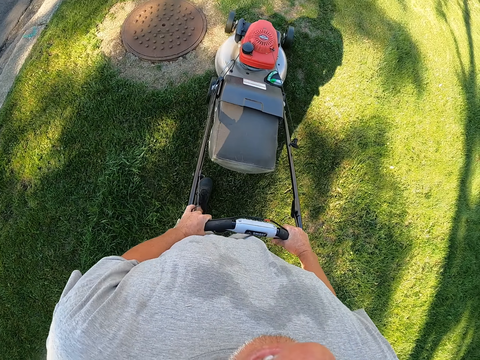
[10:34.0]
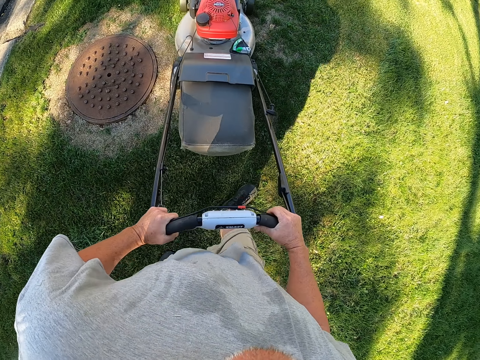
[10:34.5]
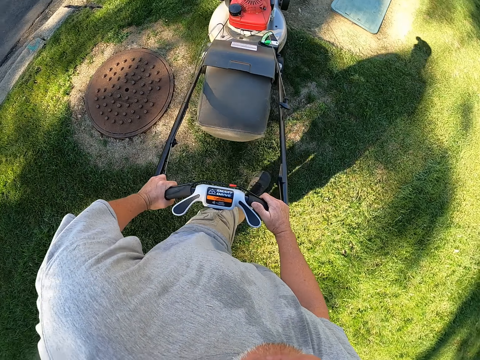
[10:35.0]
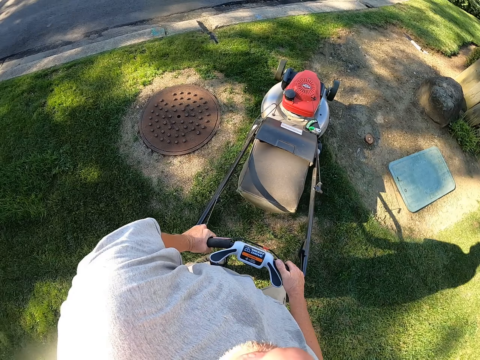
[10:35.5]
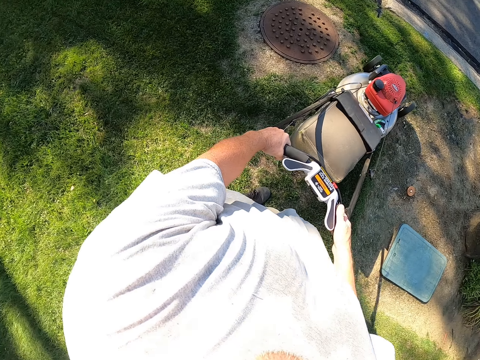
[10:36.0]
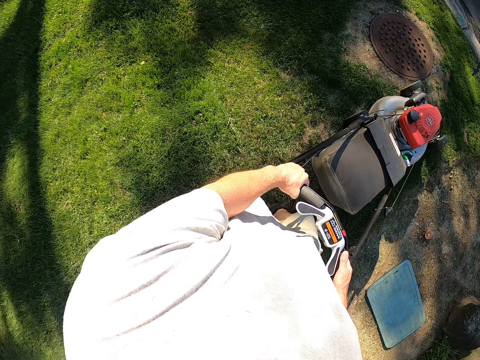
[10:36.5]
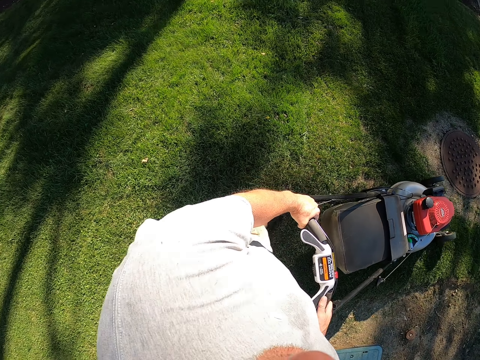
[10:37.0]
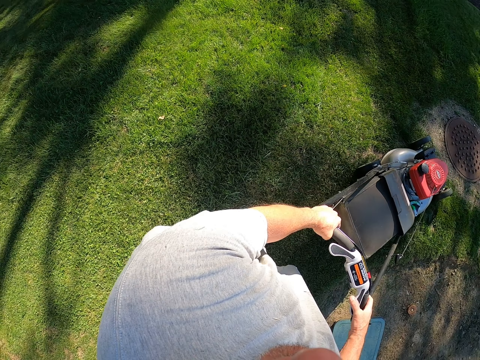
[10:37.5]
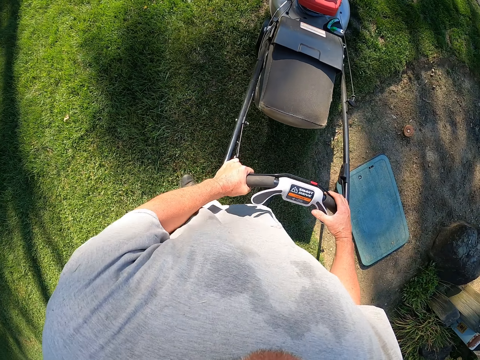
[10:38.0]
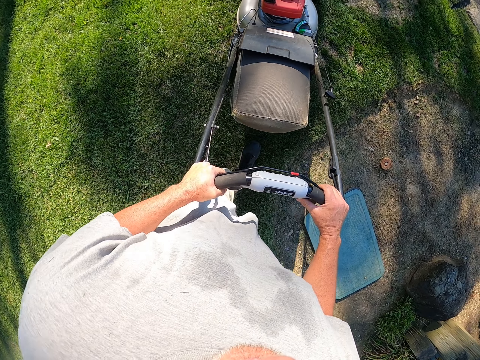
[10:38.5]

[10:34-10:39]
The camera wearer changes direction.

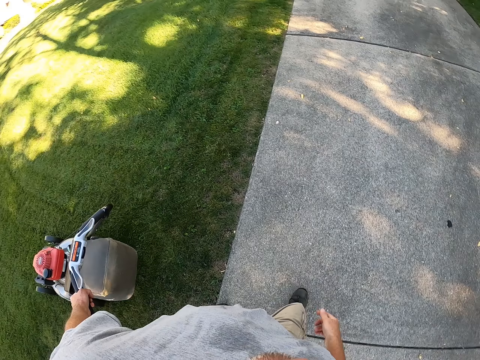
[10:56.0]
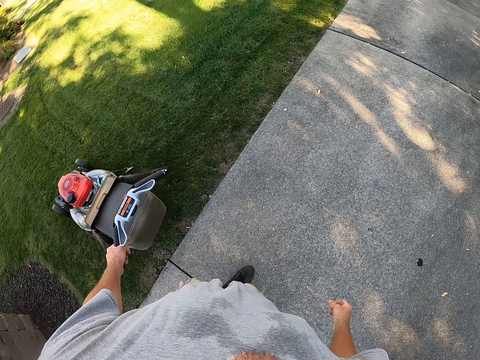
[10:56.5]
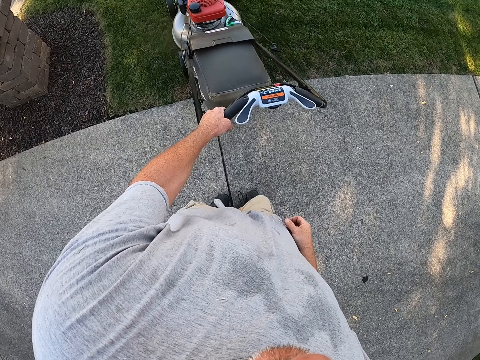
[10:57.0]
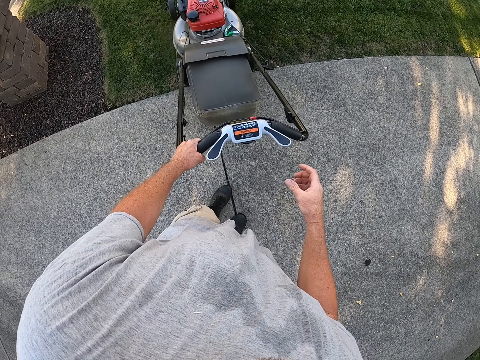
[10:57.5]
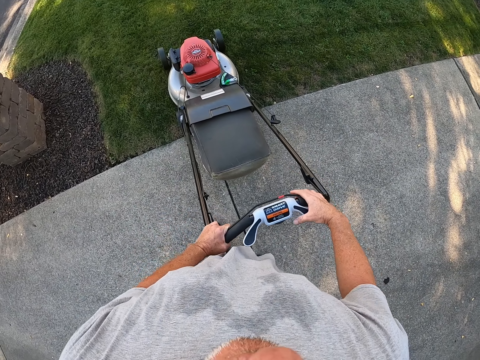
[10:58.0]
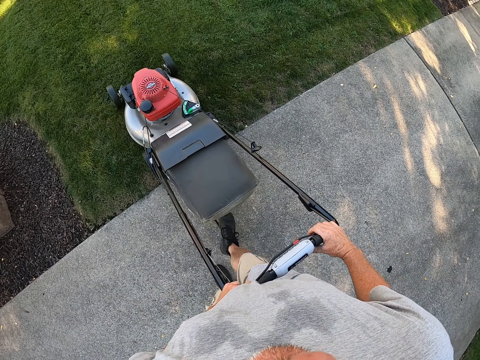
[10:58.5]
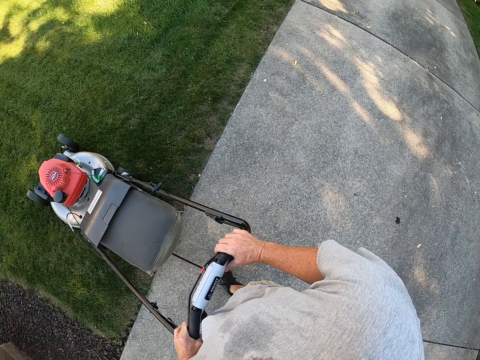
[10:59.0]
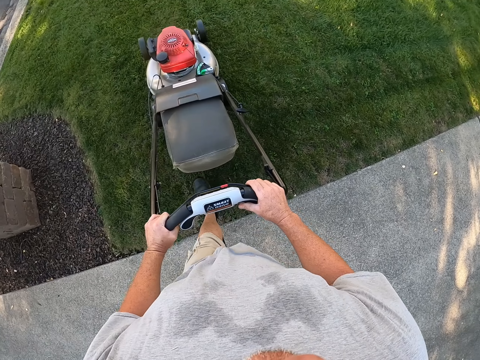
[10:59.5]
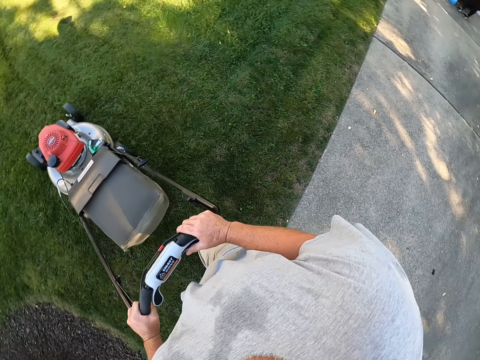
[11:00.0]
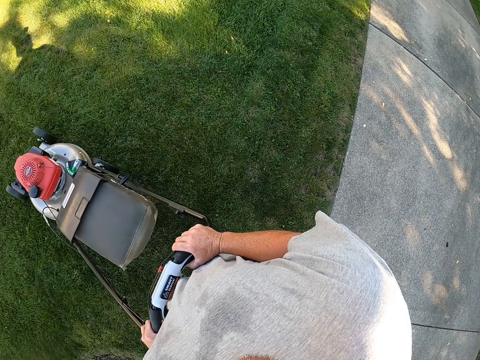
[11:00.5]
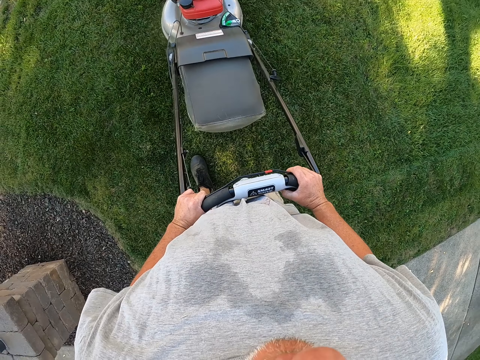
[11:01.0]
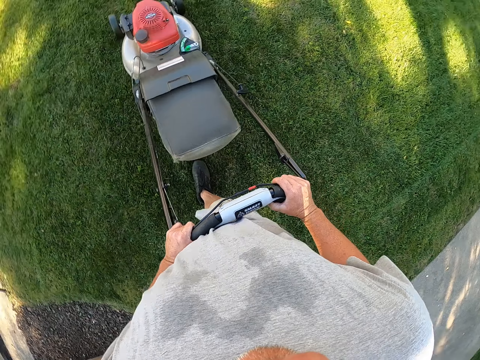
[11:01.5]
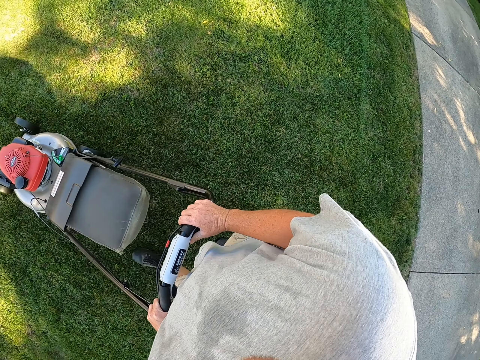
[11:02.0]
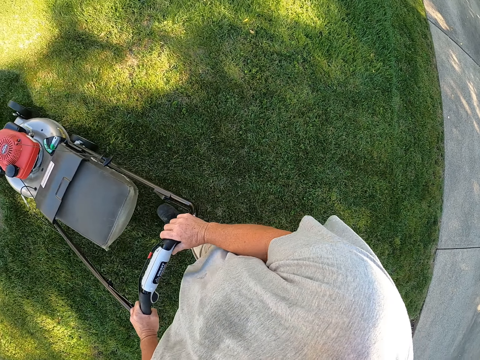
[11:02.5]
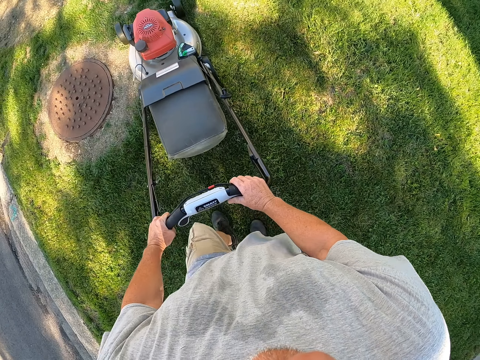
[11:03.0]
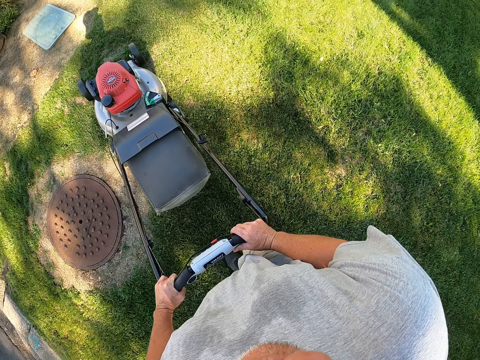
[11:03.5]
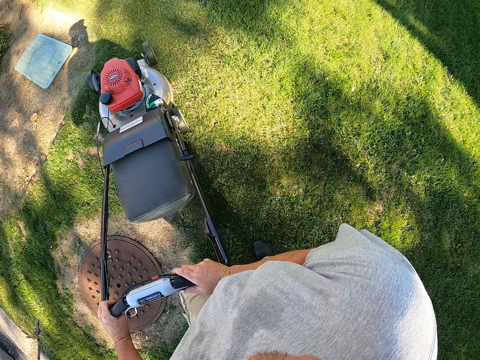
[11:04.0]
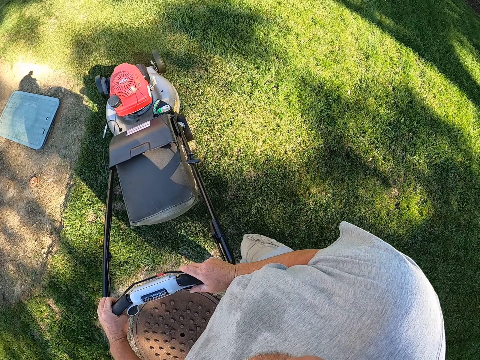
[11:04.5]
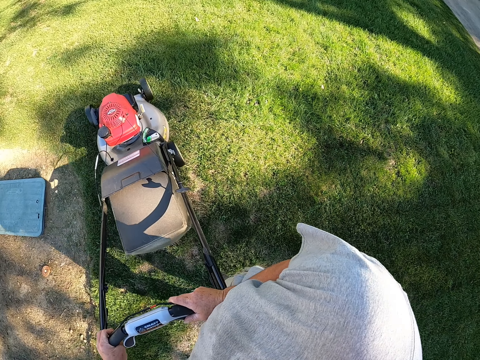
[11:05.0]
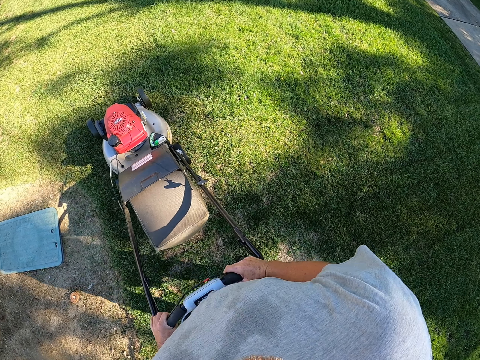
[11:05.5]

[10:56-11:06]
The camera wearer holds the lawn mower with the right hand. They trim grass on the compound. They walk with the lawn mower.

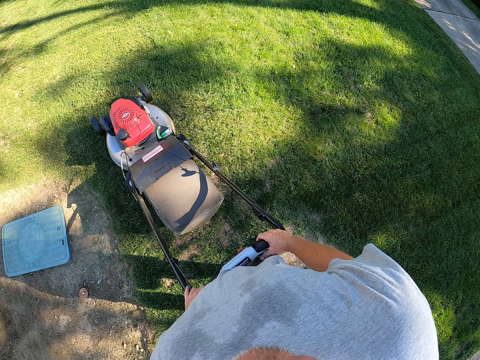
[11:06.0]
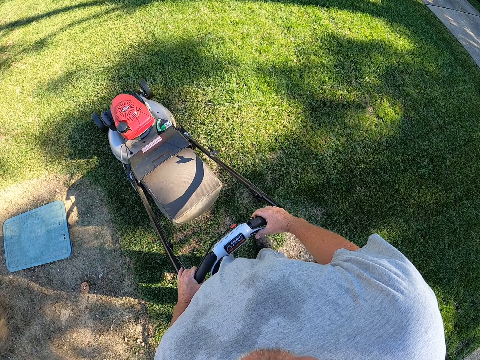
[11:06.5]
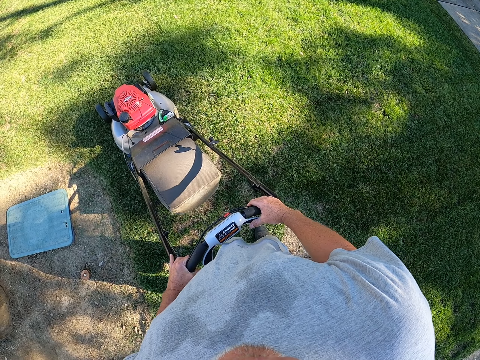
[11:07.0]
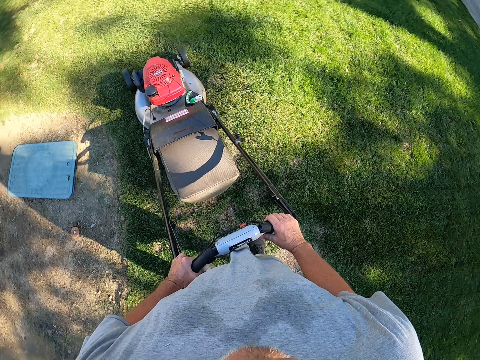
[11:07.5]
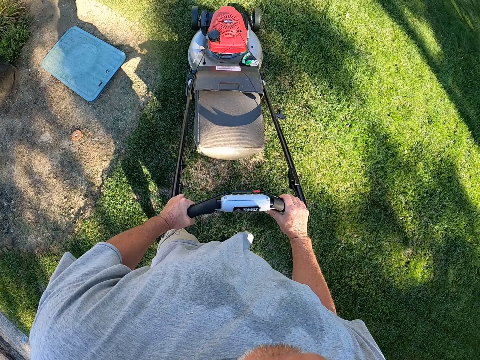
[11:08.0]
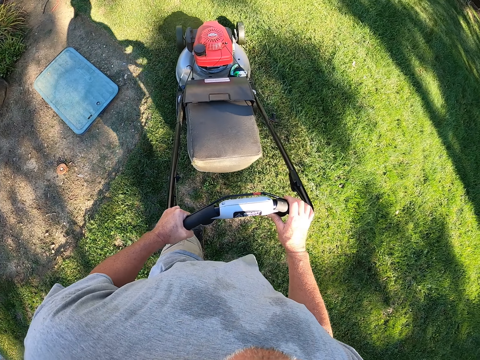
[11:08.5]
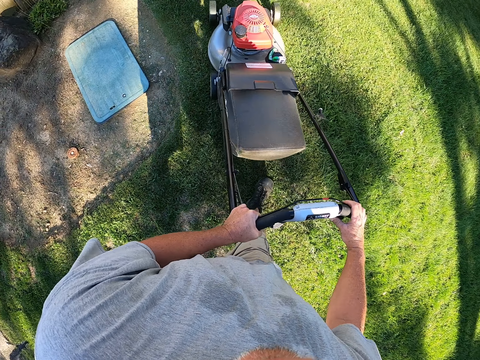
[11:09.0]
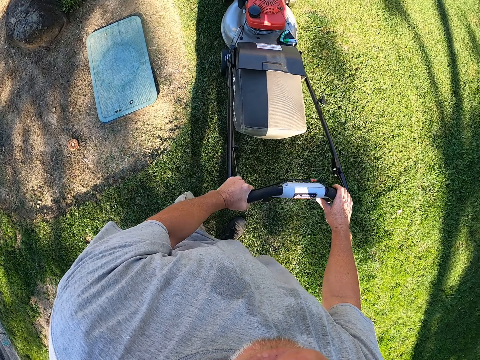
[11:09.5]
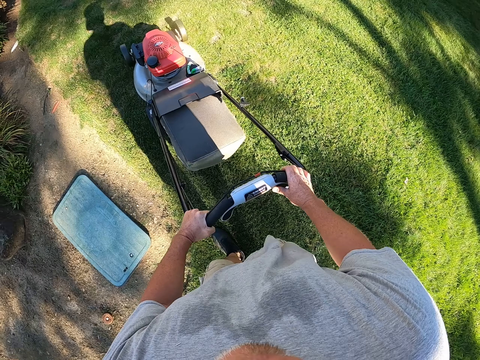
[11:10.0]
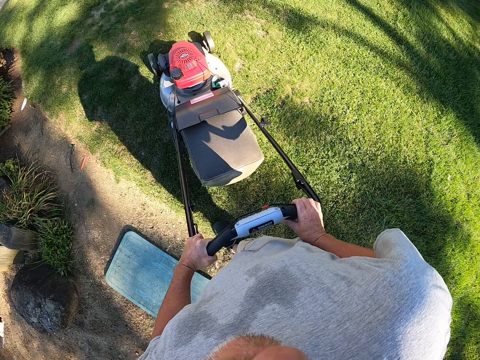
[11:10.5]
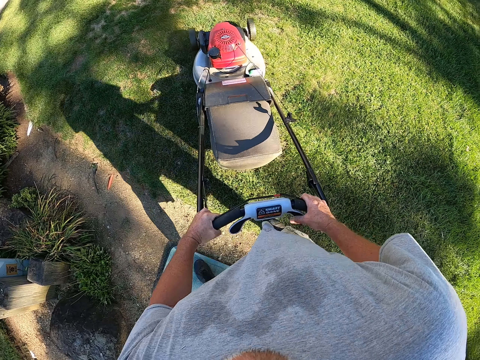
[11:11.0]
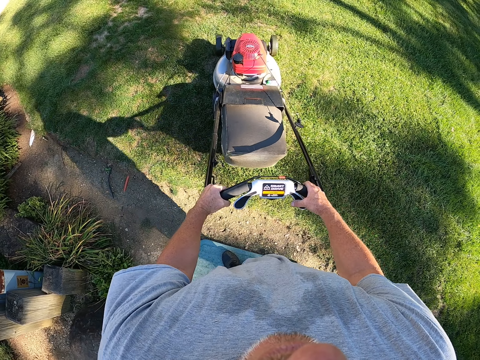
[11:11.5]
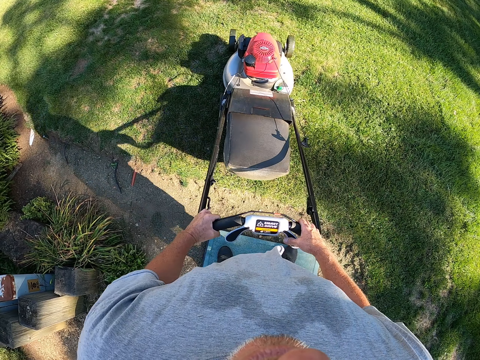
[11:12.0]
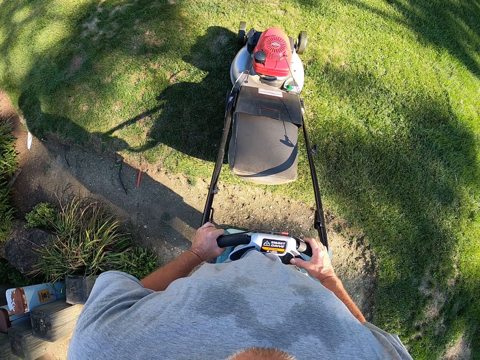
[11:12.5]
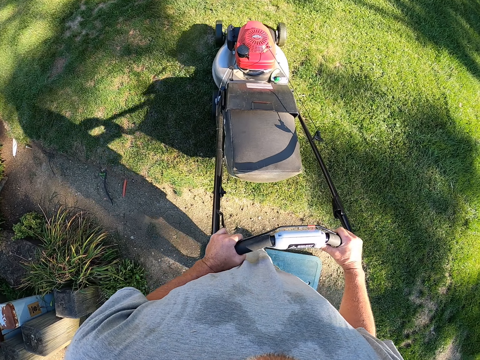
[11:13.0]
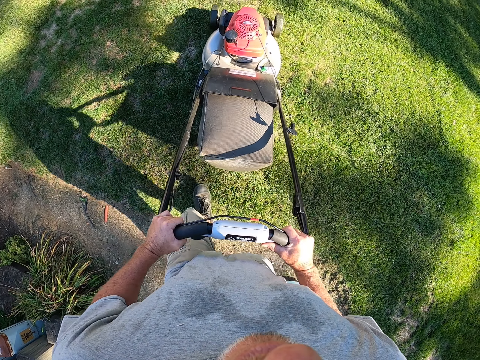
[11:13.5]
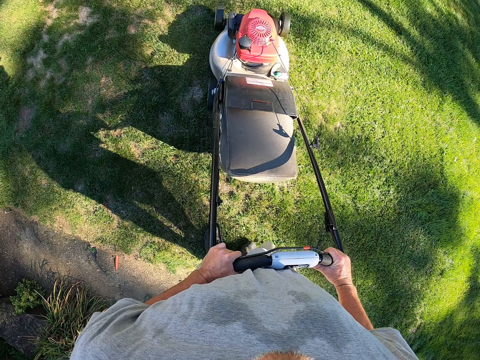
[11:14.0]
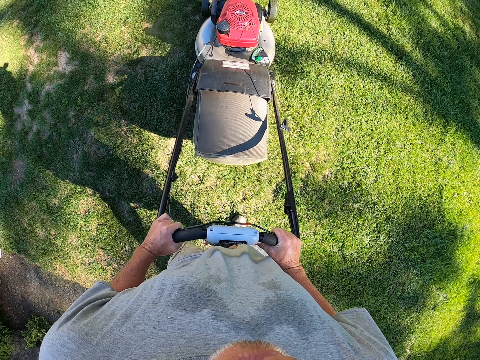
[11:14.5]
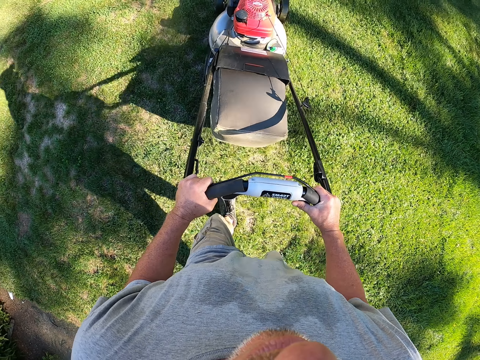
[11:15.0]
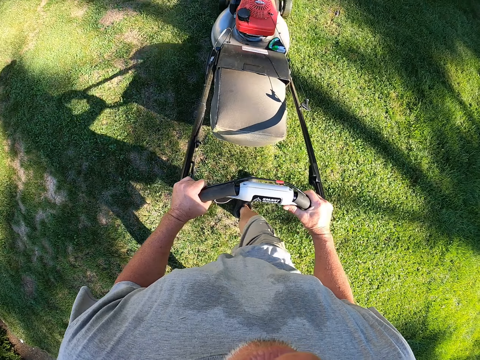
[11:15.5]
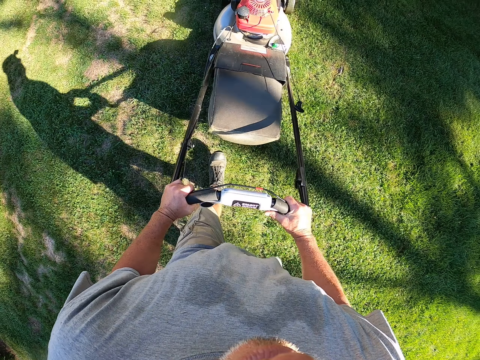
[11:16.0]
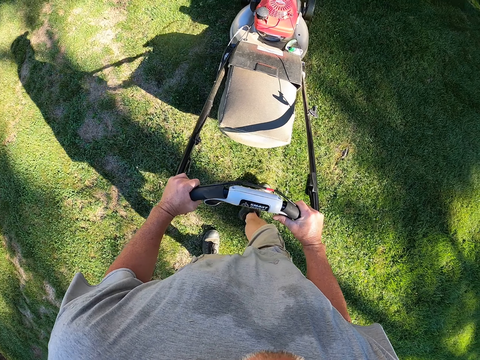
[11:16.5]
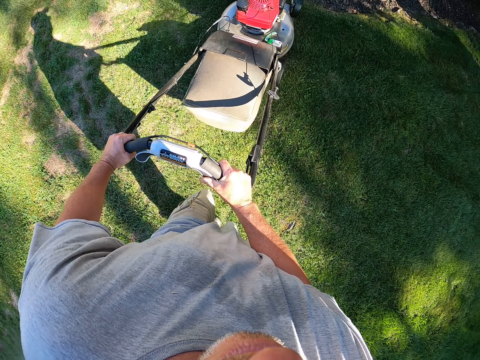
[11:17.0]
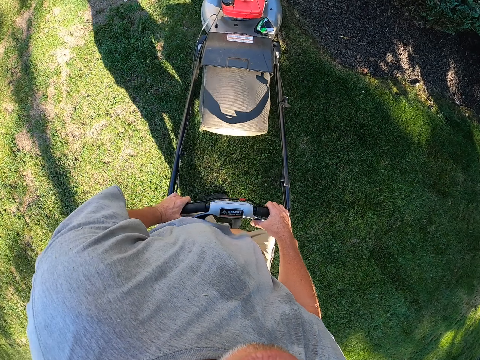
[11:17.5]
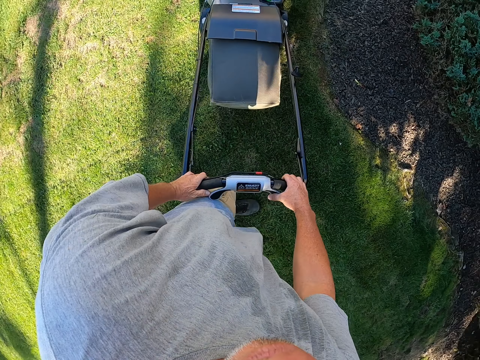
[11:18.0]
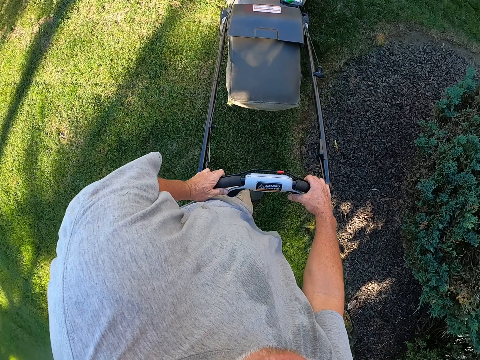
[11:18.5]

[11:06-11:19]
The camera wearer stands on the compound. They trim grass on the compound. They change direction. They trim grass on the compound.
